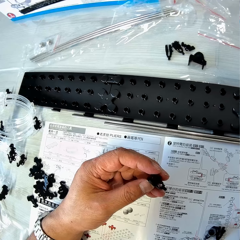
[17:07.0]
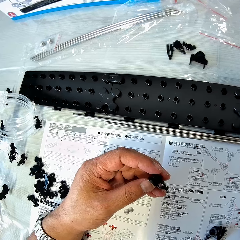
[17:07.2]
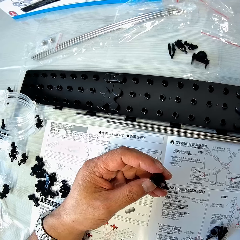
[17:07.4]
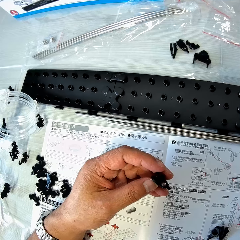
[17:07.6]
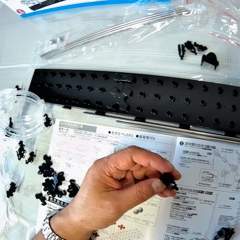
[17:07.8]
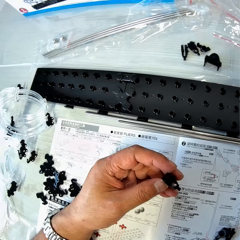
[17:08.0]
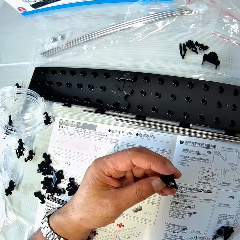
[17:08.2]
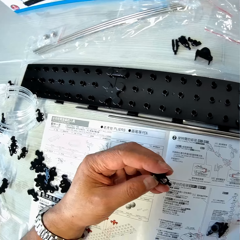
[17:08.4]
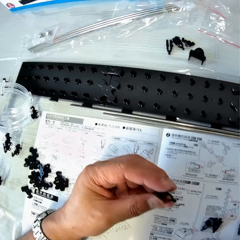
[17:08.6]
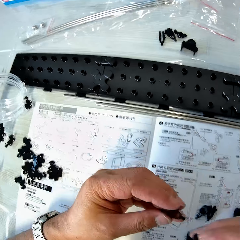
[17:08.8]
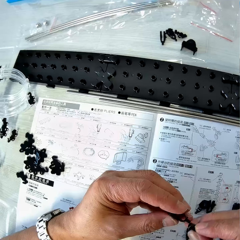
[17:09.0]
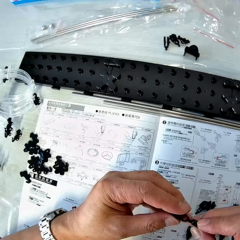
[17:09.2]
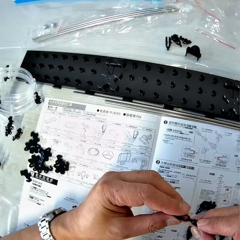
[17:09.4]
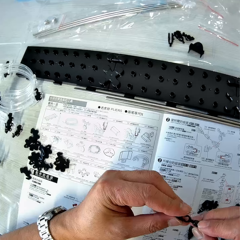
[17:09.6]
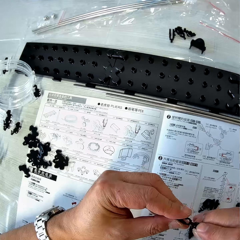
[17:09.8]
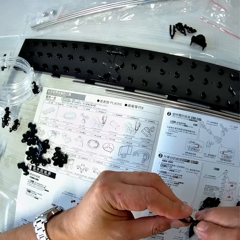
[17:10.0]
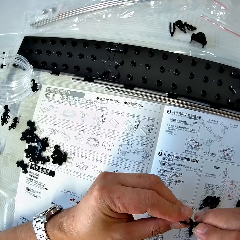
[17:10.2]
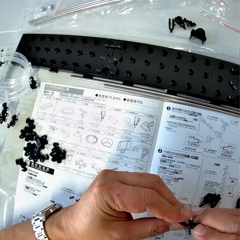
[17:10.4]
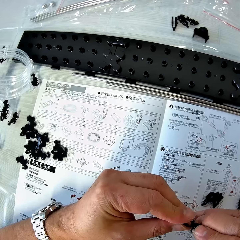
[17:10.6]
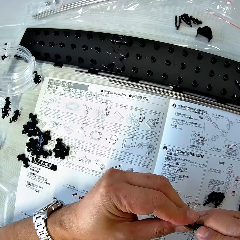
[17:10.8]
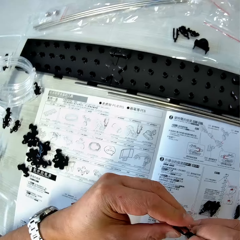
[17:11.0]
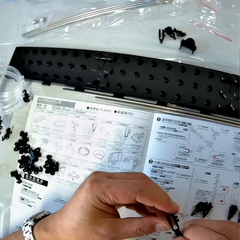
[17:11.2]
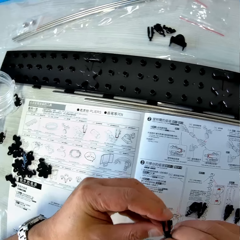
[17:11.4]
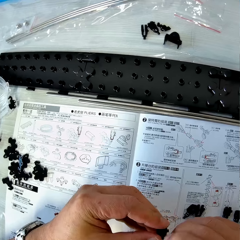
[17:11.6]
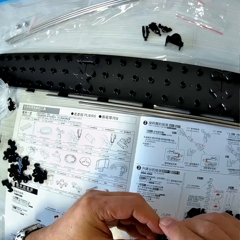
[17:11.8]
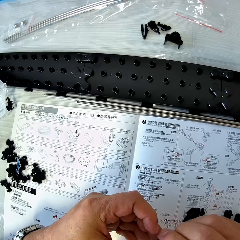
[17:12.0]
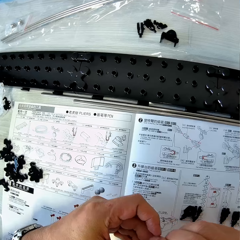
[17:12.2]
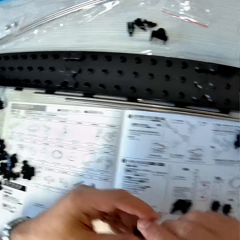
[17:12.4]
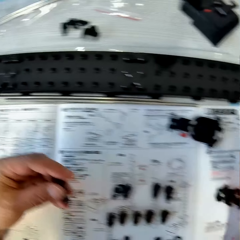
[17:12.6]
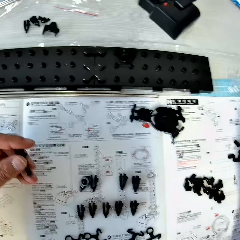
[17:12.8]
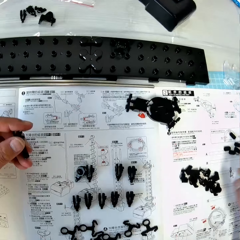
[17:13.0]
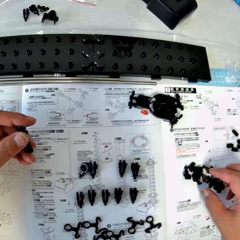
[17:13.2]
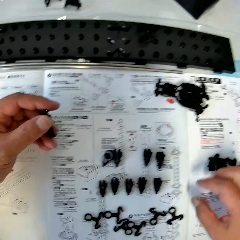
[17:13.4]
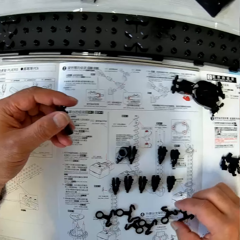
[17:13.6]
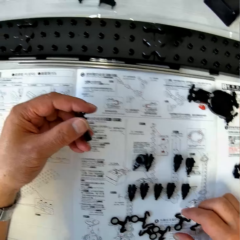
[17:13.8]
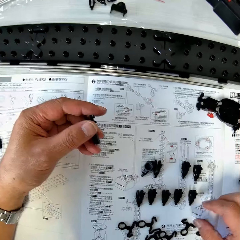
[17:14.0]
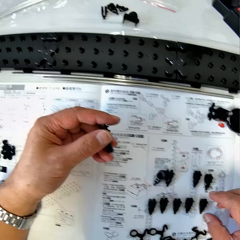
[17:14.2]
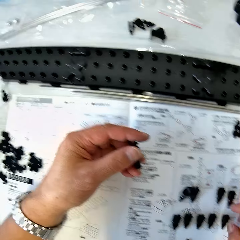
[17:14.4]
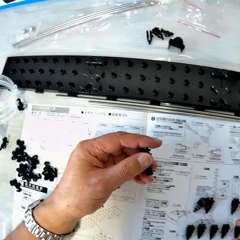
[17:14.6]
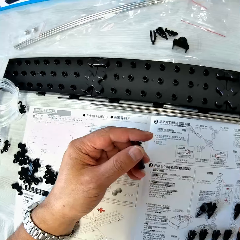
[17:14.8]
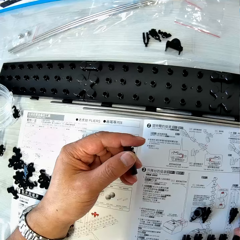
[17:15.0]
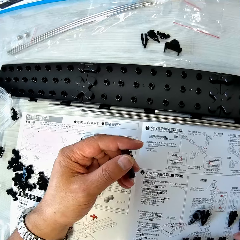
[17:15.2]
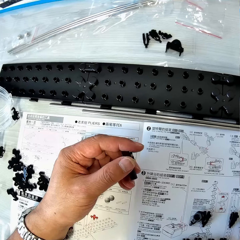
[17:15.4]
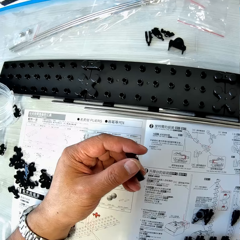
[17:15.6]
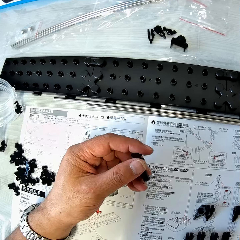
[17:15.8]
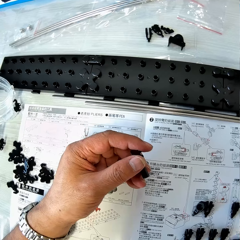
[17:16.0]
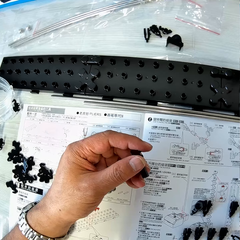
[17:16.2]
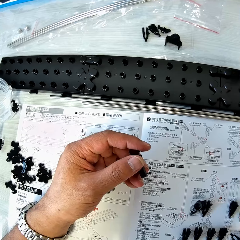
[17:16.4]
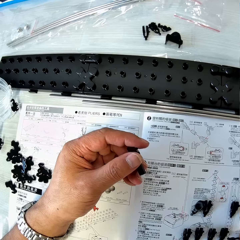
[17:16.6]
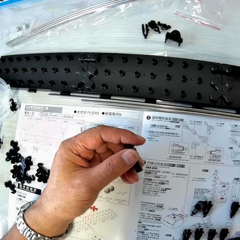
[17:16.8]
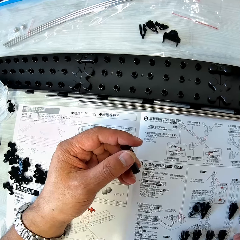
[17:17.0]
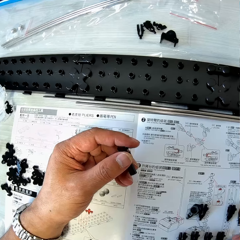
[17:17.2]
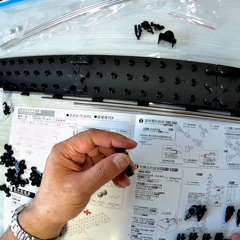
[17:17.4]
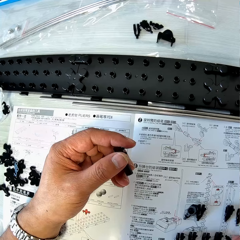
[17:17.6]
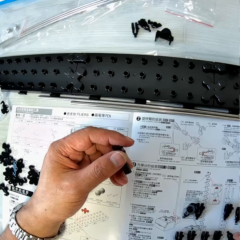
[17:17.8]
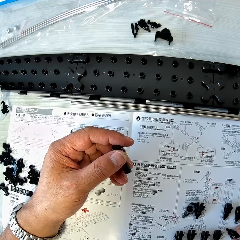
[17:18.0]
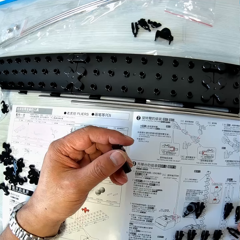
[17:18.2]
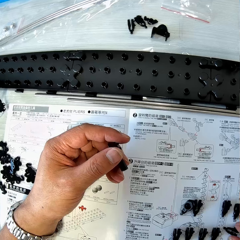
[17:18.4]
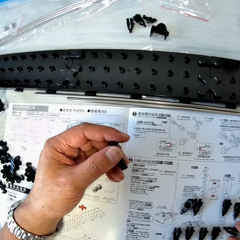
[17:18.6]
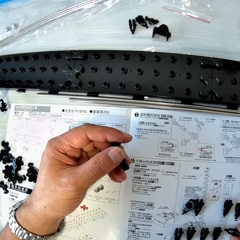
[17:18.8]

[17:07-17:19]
The camera wearer fixes the arm holder and an arm sheath together. They touch the arm holder on the table.

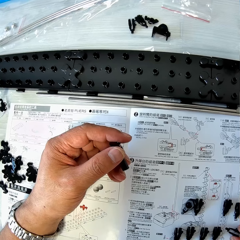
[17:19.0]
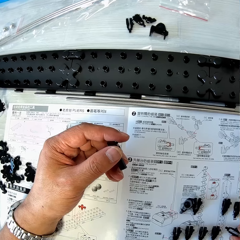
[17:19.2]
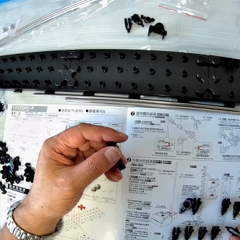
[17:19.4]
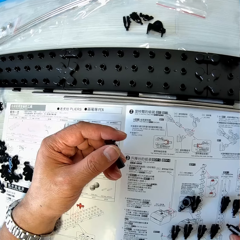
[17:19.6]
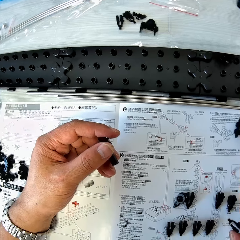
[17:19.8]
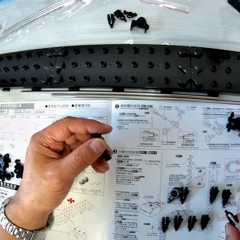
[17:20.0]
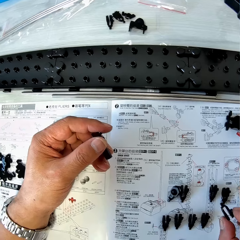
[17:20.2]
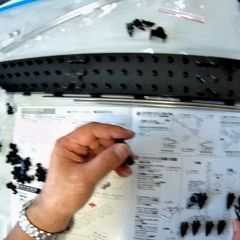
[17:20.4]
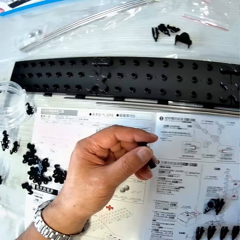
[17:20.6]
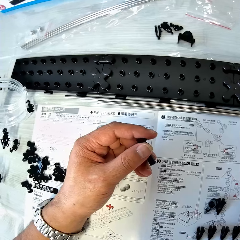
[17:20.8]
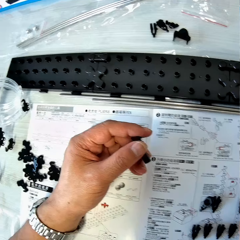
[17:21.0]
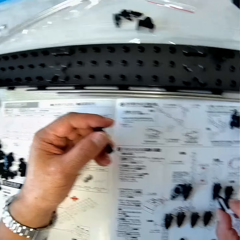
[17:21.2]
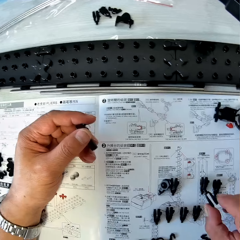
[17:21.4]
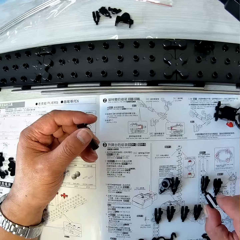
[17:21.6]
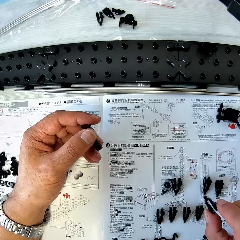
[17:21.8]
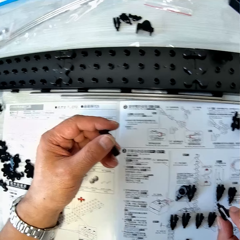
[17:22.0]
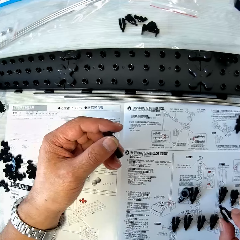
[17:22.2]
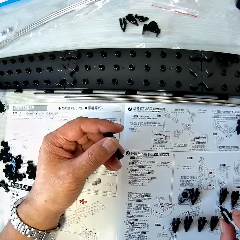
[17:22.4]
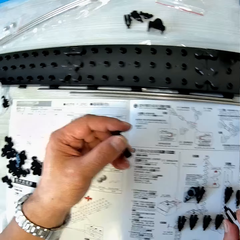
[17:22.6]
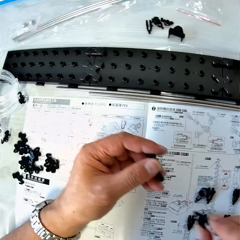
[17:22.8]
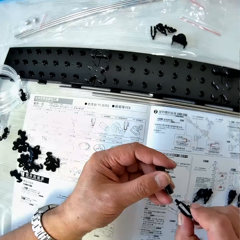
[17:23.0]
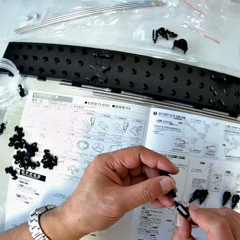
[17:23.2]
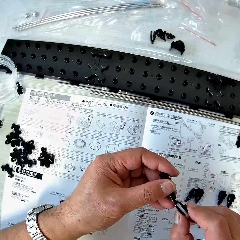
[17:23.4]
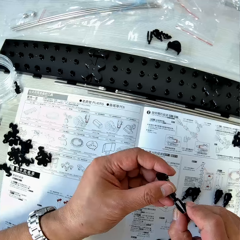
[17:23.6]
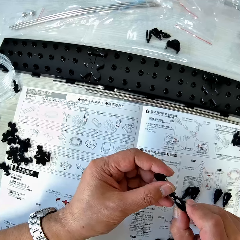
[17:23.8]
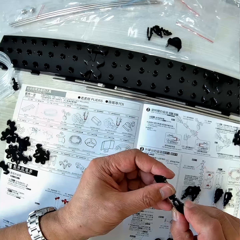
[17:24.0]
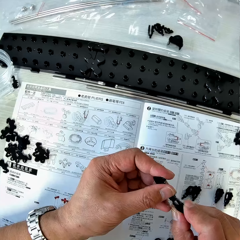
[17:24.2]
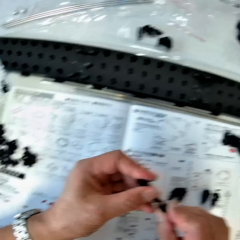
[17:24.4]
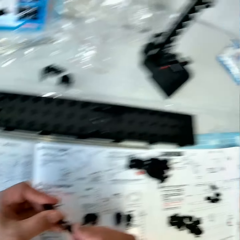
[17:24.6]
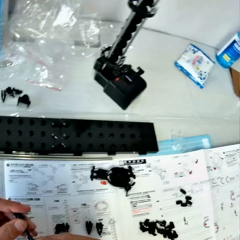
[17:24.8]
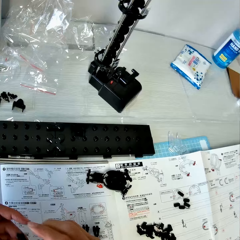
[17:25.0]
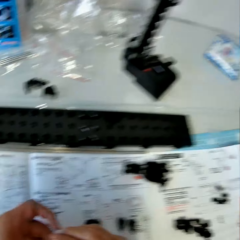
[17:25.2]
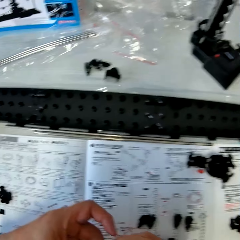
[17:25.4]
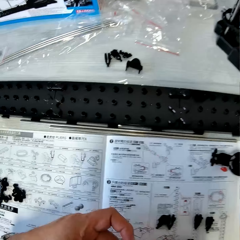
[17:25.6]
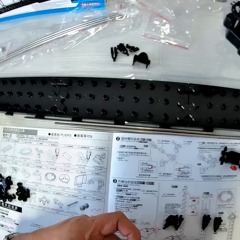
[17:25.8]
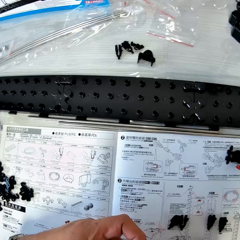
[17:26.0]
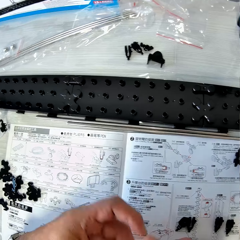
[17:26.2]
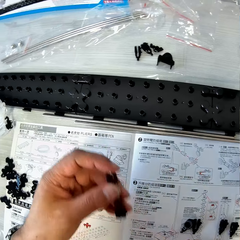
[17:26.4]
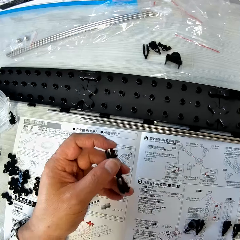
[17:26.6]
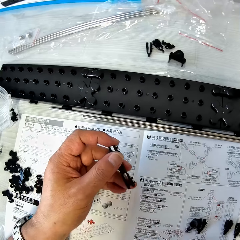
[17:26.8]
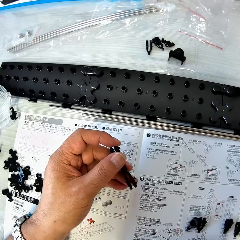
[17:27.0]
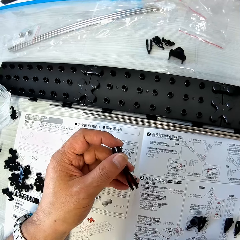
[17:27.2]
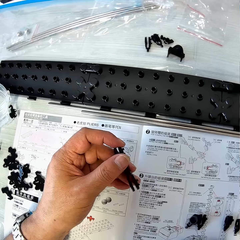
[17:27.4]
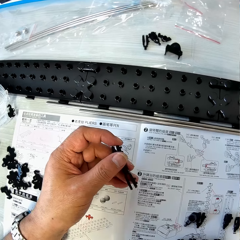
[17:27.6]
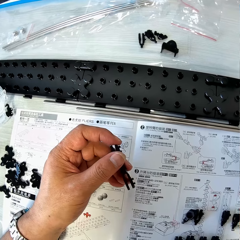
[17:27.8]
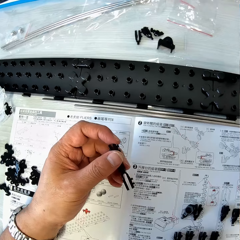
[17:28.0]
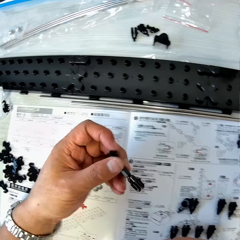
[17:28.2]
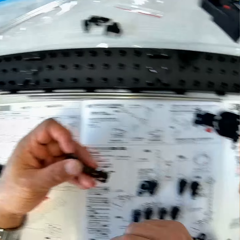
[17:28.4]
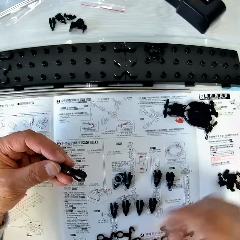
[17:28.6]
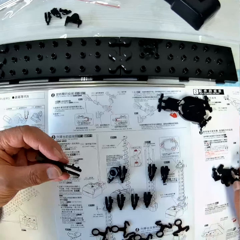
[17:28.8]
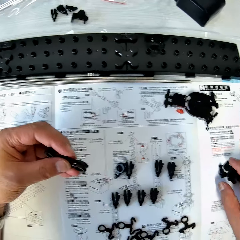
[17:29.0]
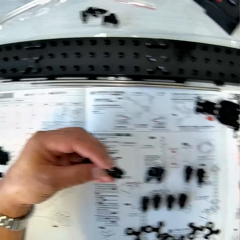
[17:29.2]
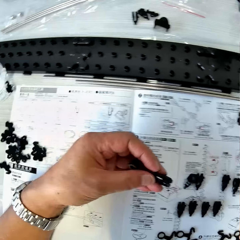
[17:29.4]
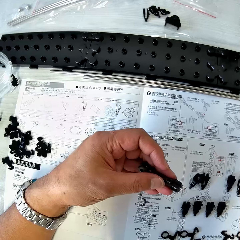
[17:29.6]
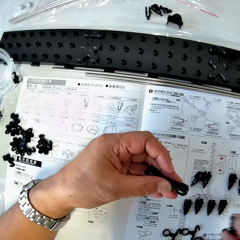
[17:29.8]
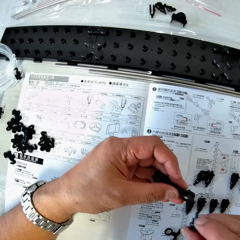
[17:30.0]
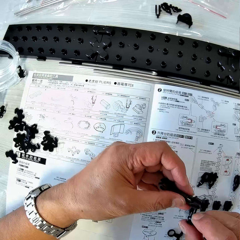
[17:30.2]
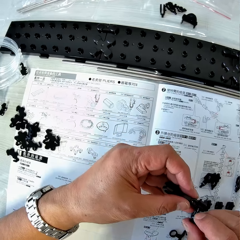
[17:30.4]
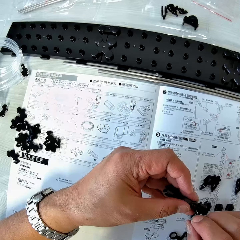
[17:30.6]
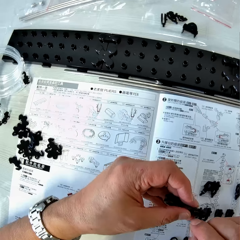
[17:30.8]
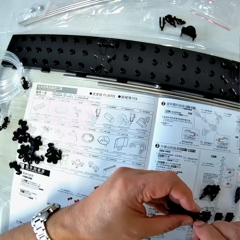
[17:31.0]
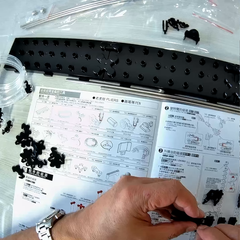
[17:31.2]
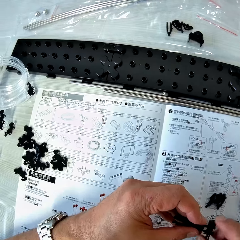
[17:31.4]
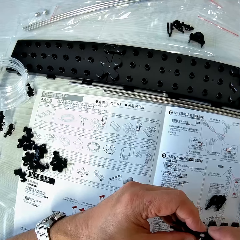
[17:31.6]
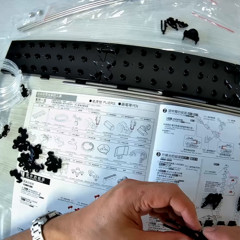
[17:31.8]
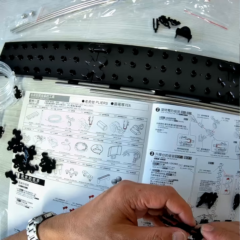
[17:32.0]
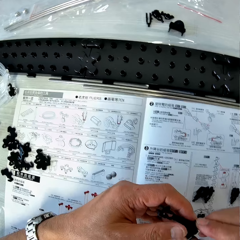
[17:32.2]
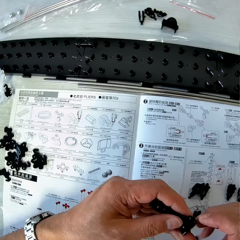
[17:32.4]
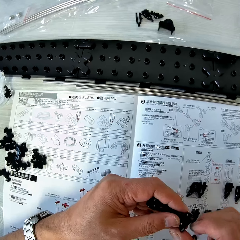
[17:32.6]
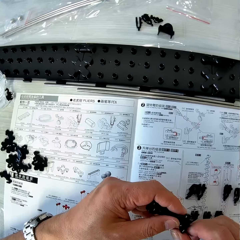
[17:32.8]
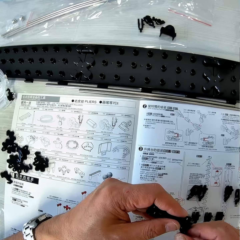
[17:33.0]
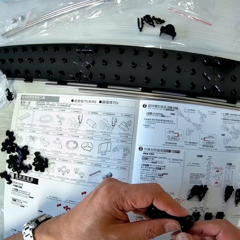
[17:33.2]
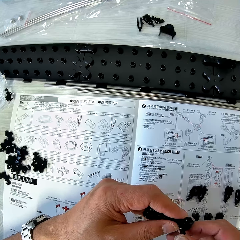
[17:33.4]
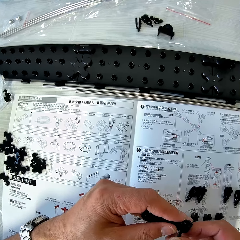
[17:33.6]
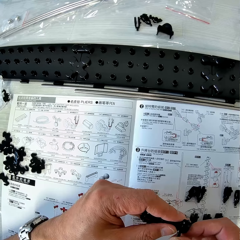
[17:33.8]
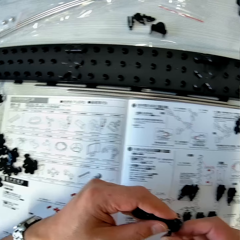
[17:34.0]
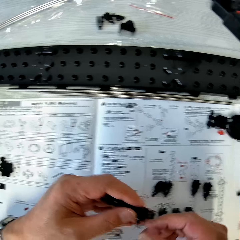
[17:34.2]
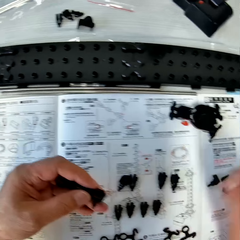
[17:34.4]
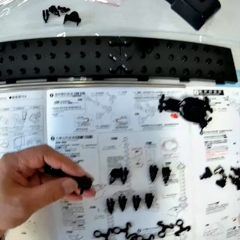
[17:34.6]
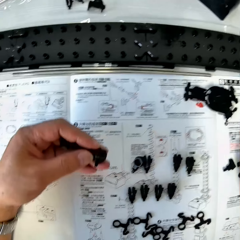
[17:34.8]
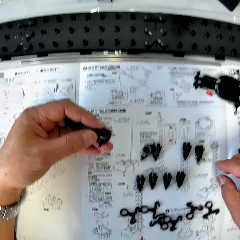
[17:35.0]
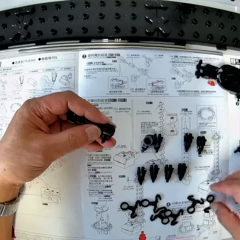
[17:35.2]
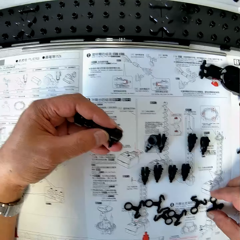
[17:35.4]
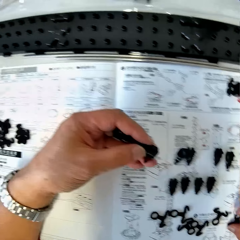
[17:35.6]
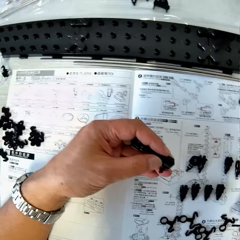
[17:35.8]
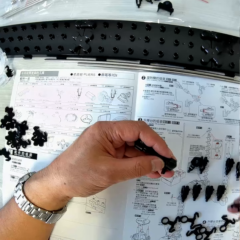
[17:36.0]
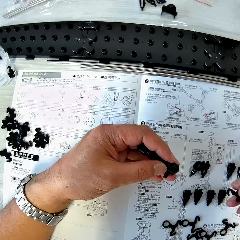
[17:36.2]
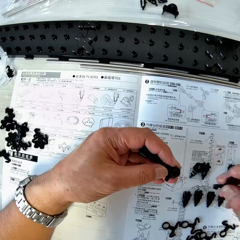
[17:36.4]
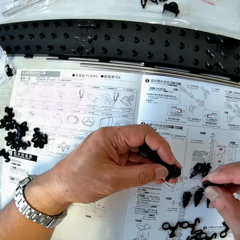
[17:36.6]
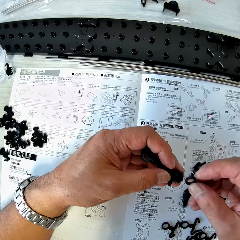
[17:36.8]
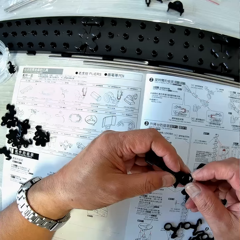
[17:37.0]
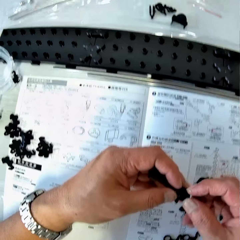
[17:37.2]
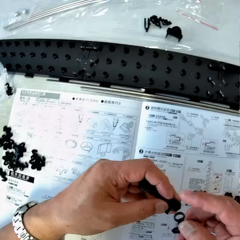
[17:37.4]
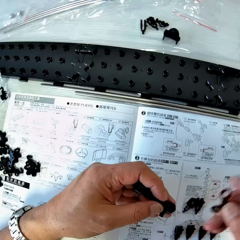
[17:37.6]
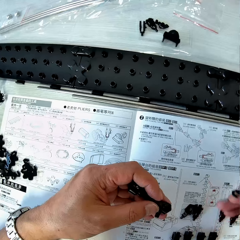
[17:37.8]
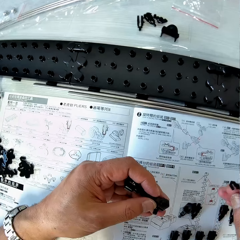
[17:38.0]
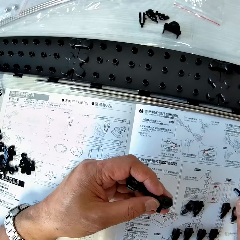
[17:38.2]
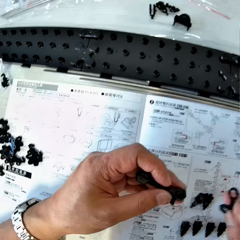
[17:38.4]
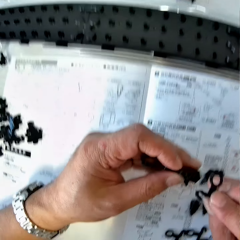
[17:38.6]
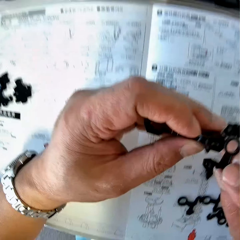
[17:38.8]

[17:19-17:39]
The camera wearer picks up the arm holder from the table. He checks the arm holder in his right hand. He fixes the arm holder to the arm sheath with the arm holder. He holds the arm holders with the arm sheath in his left hand. He picks up an arm wrench with his right hand. He fixes the arm wrench into the arm holder. He picks up an arm piece from the table. He fixes the arm piece to the arm piece.
